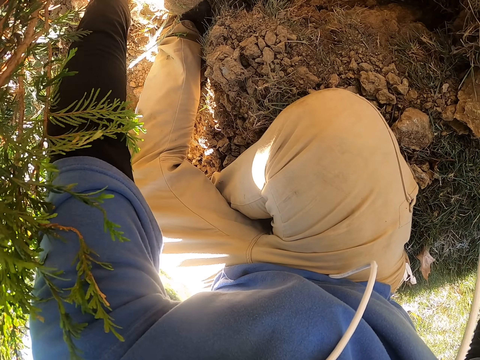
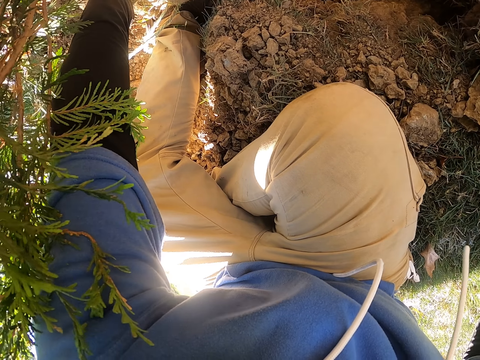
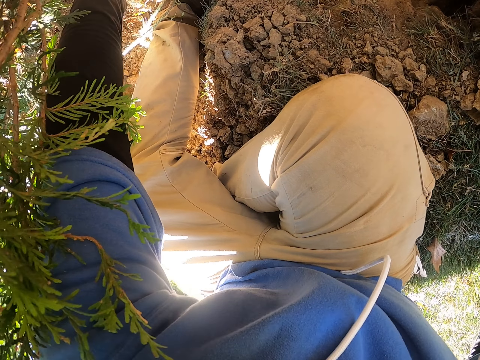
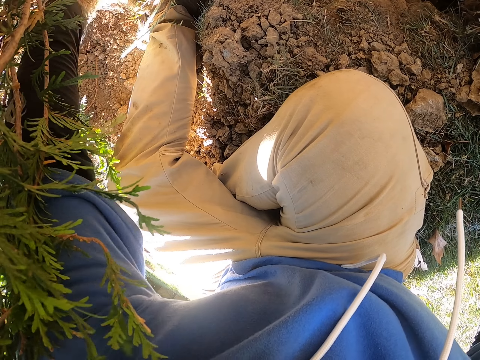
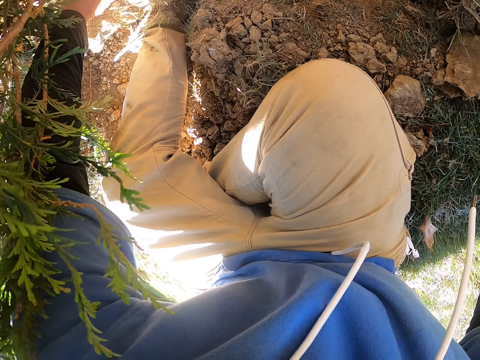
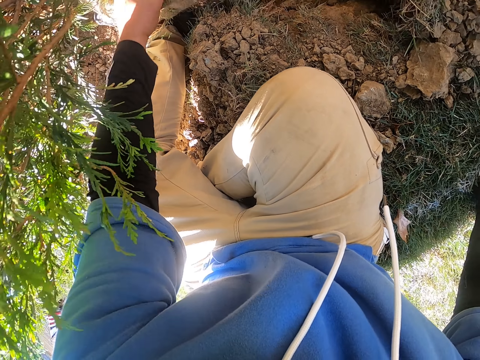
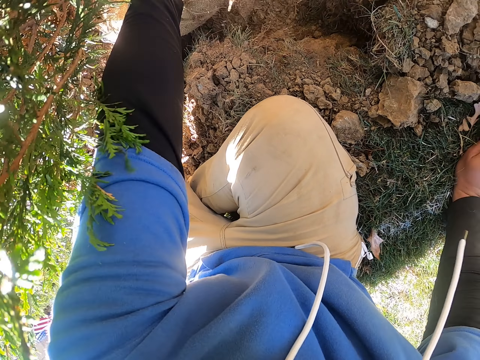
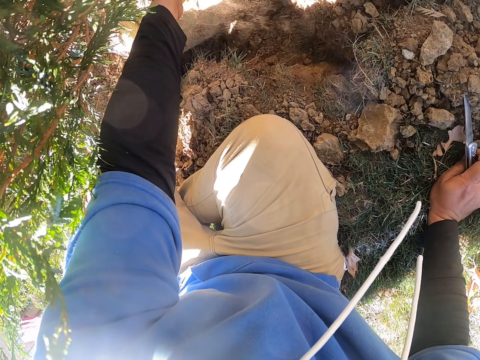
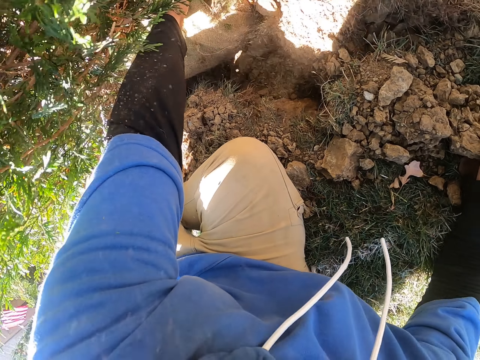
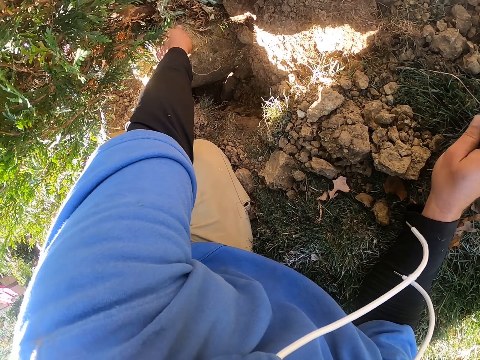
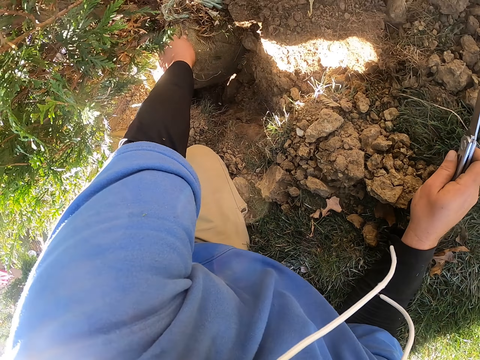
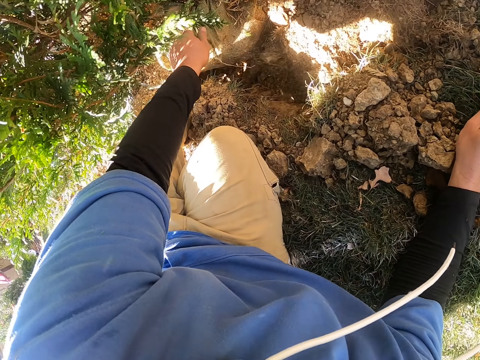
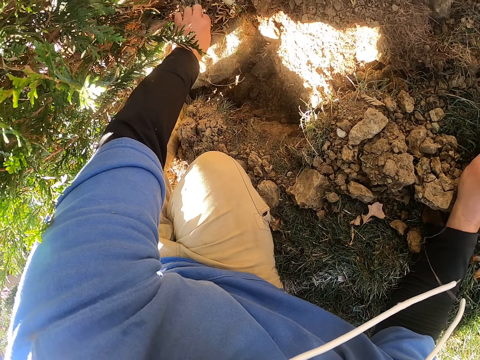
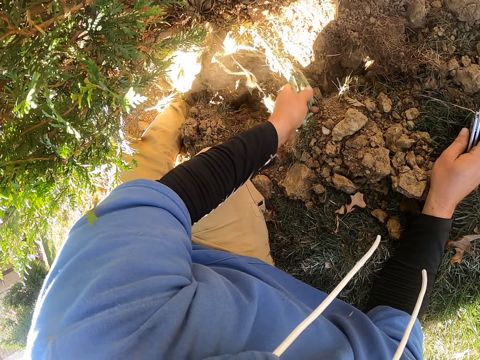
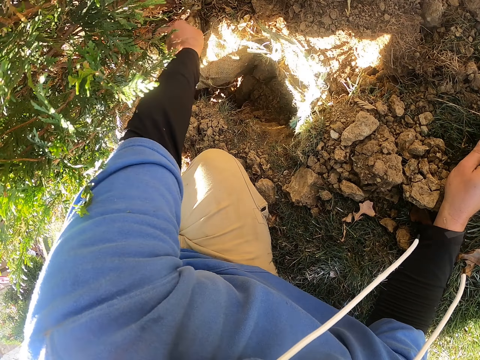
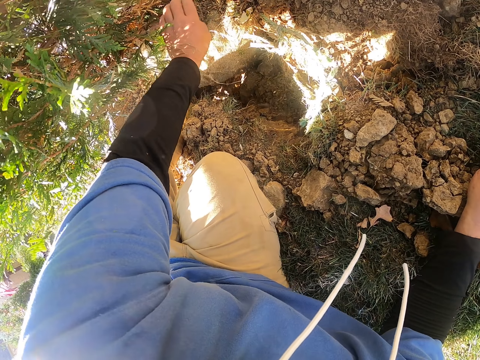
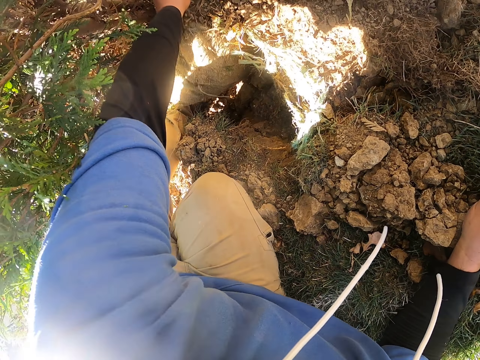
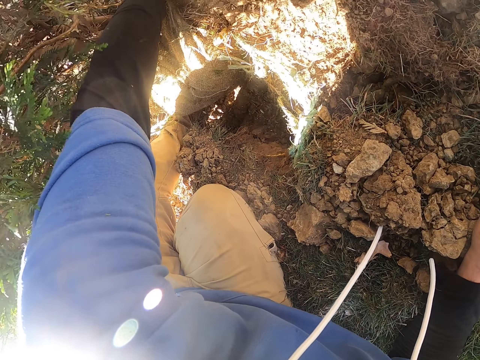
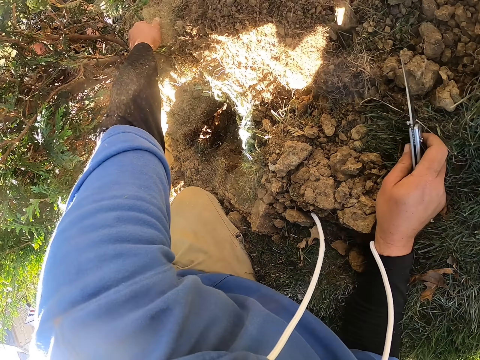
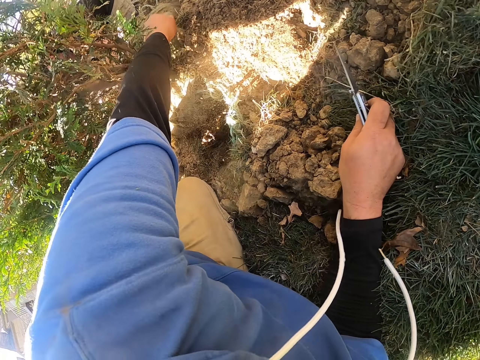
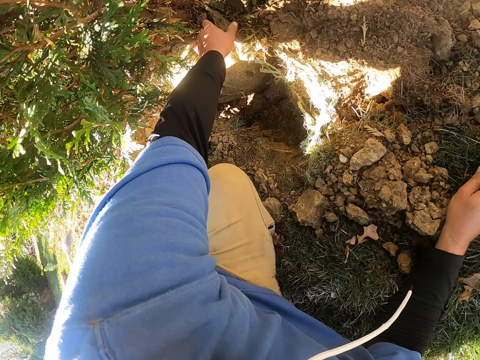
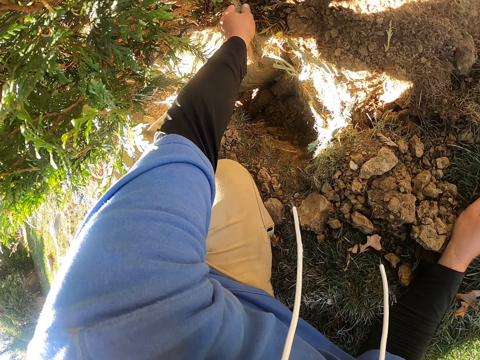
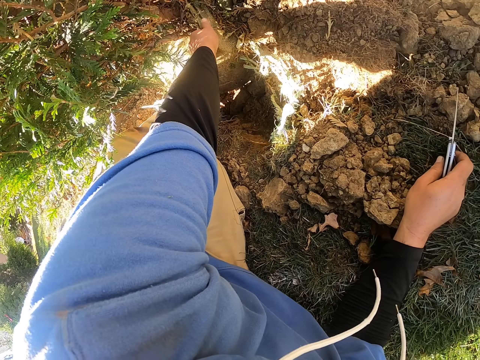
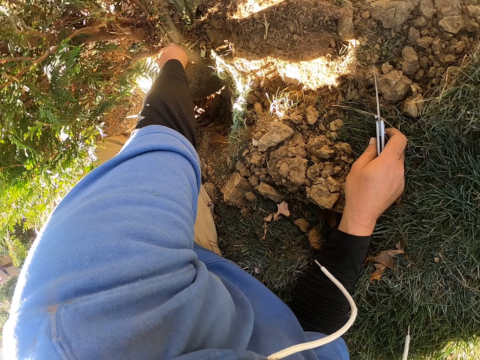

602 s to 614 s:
The camera wearer moves a hand on the ground. They pull a sisal sack with a hand.

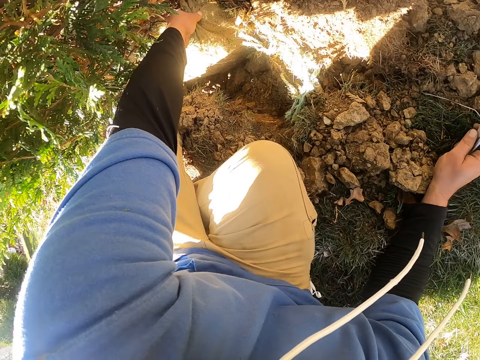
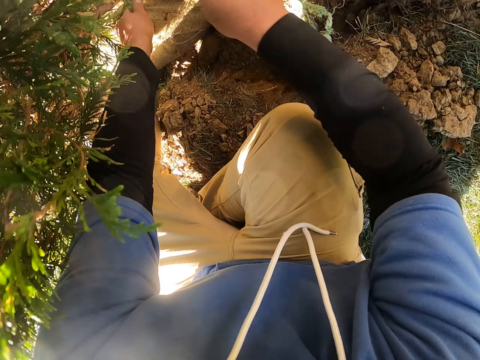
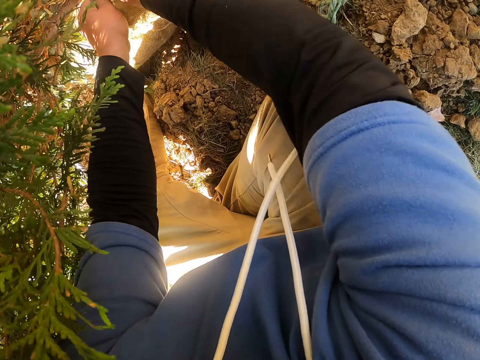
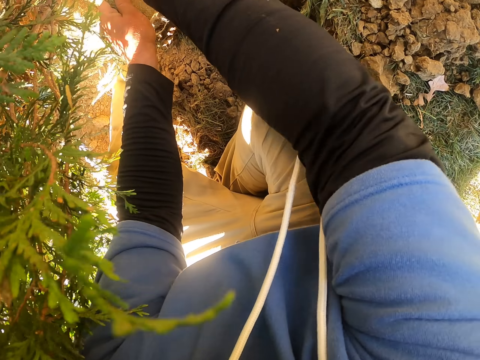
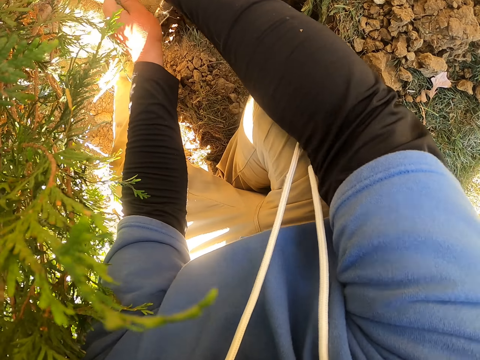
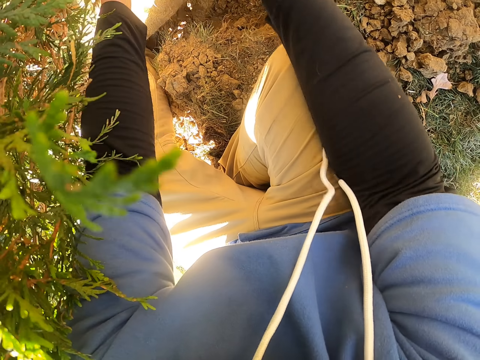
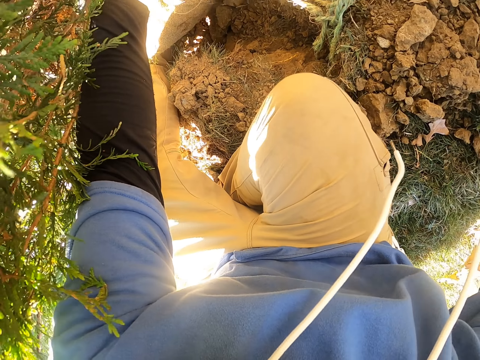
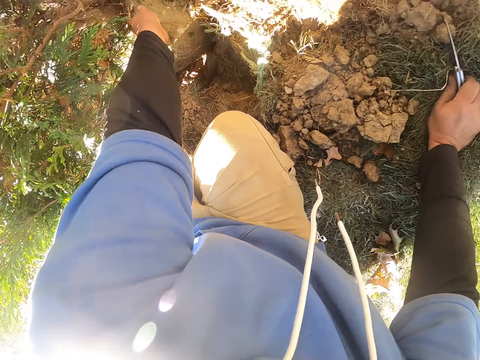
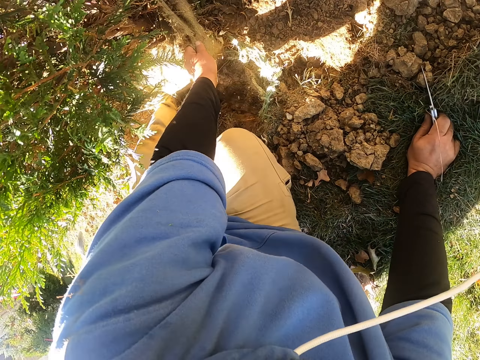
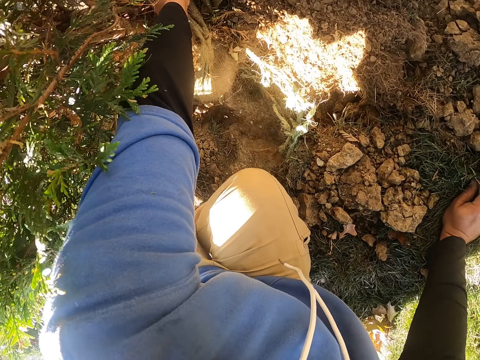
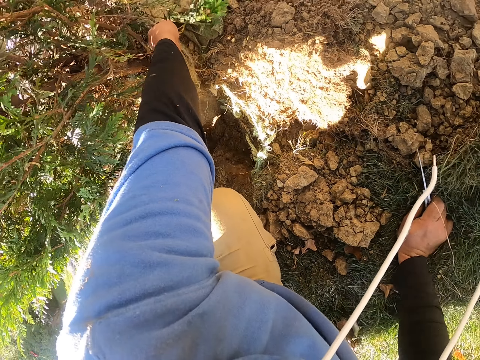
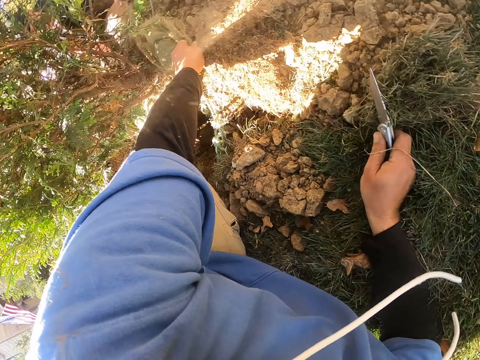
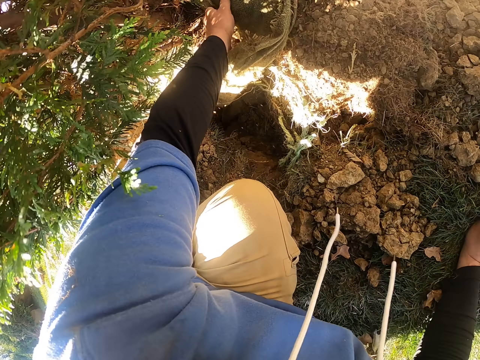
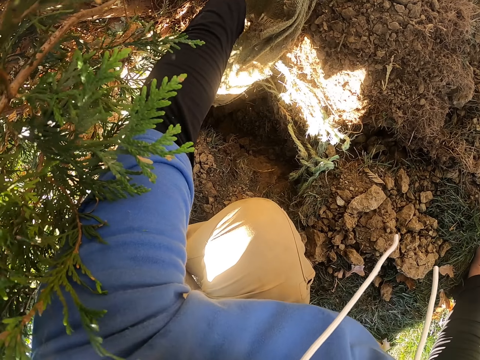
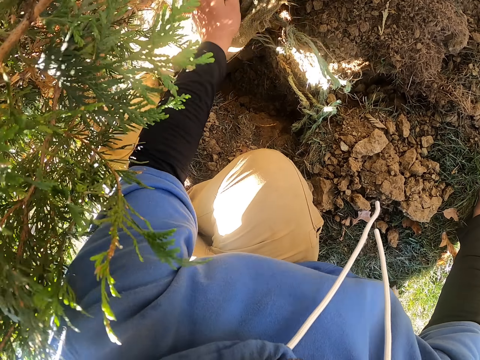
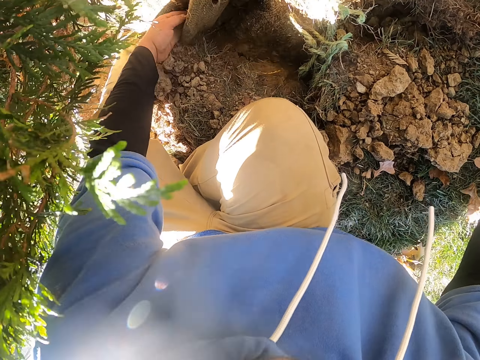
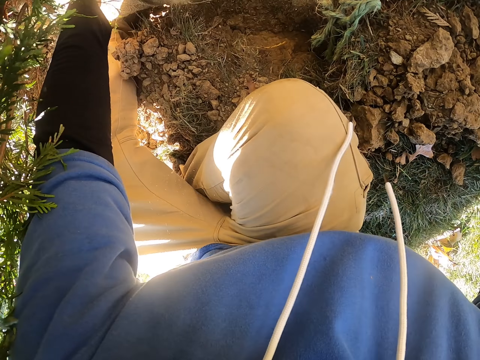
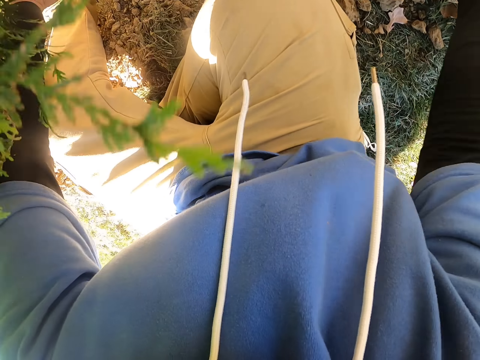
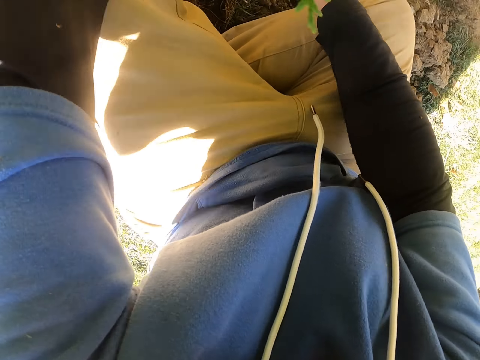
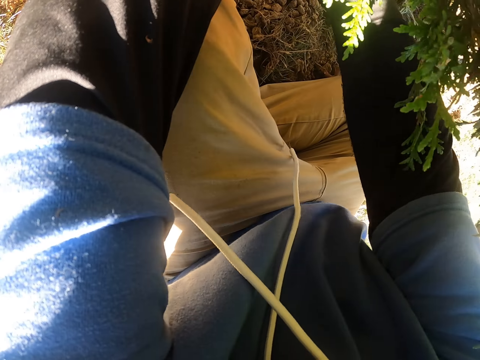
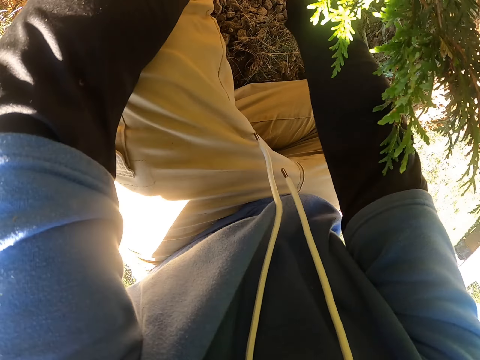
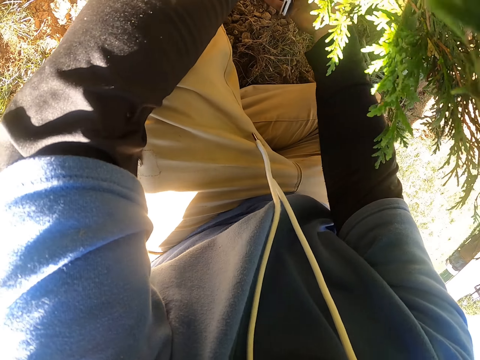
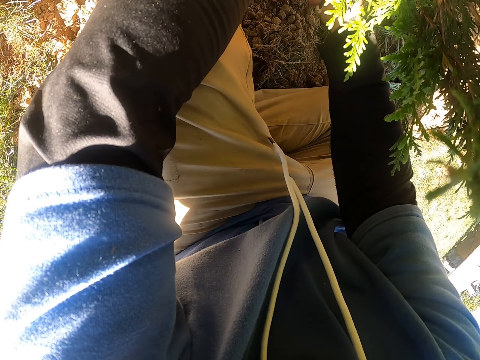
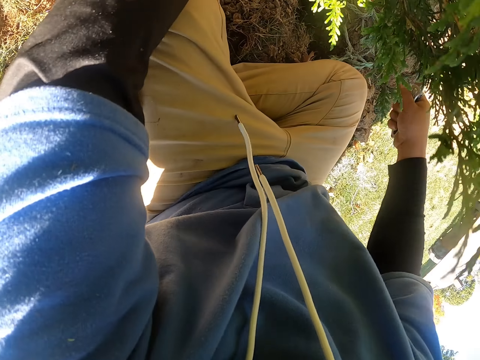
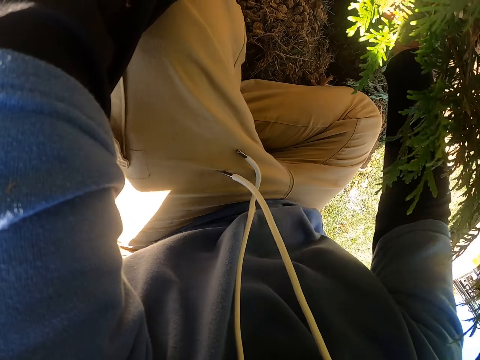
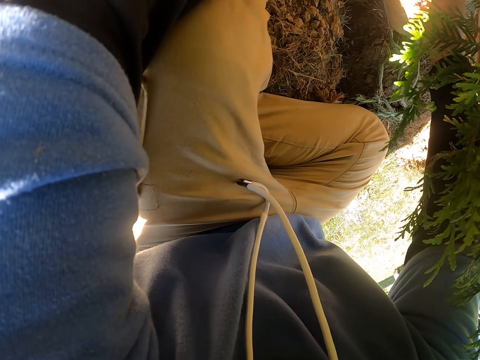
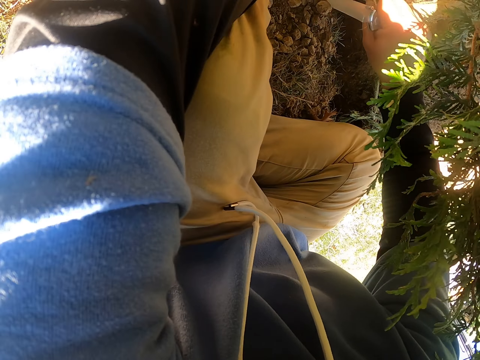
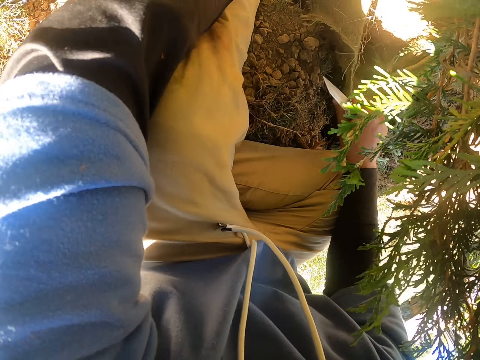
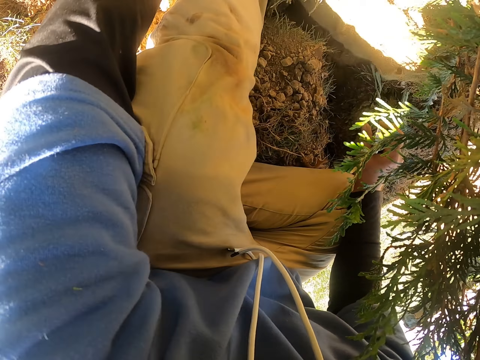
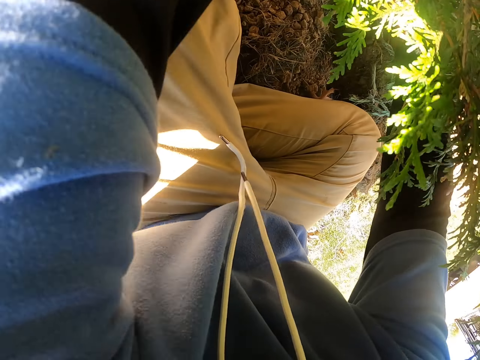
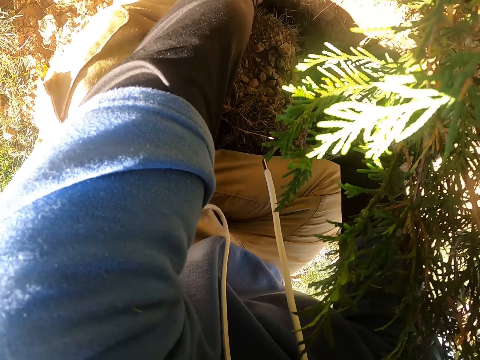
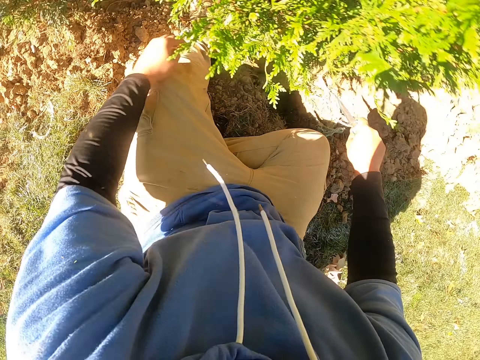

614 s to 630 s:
The camera wearer pulls a sisal sack with both hands. They hold a putty knife with a hand. They pull the sisal sack off with a hand. They cut the sisal sack with the putty knife. They pull the sisal sack with hands.
